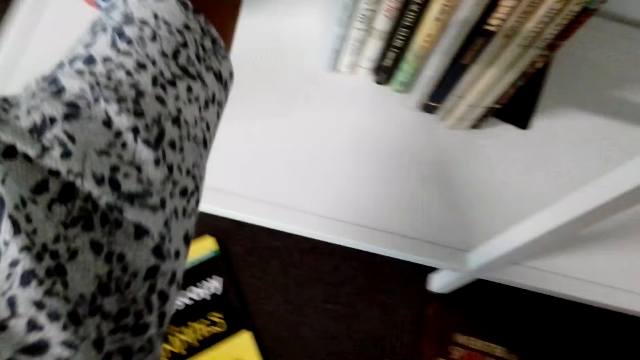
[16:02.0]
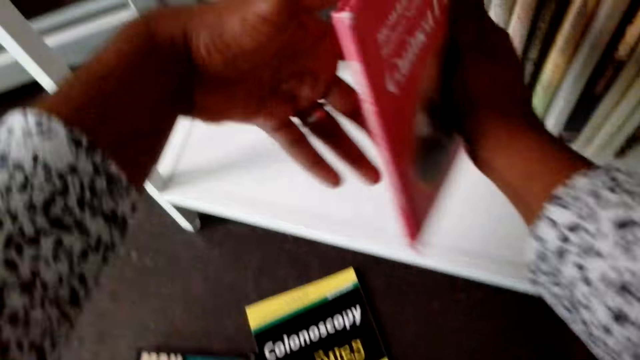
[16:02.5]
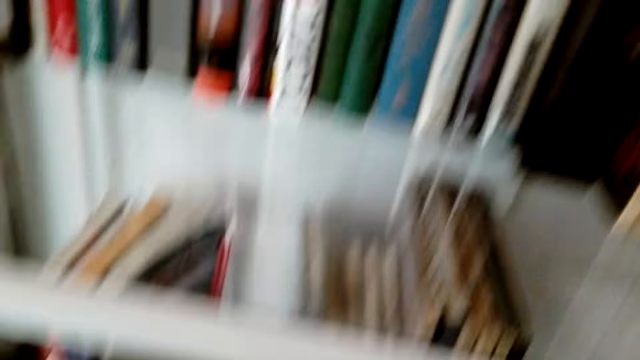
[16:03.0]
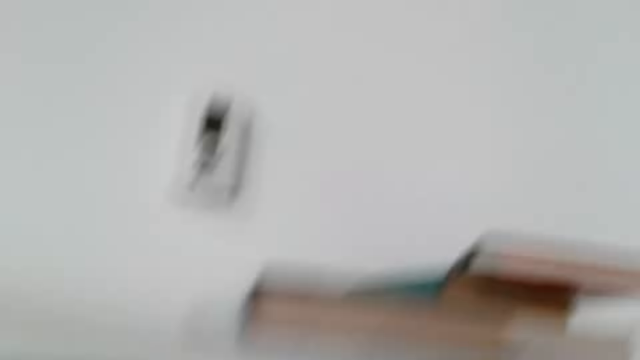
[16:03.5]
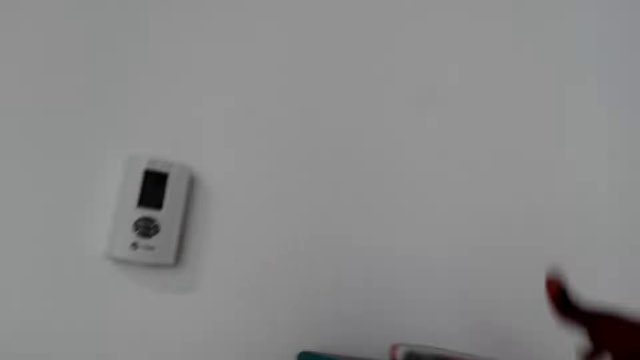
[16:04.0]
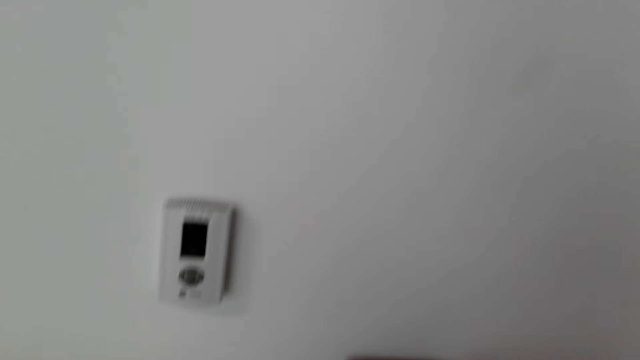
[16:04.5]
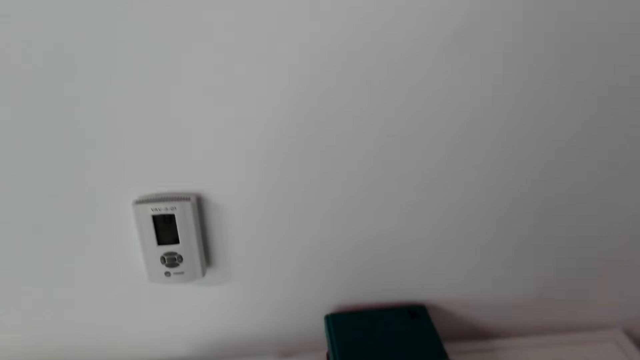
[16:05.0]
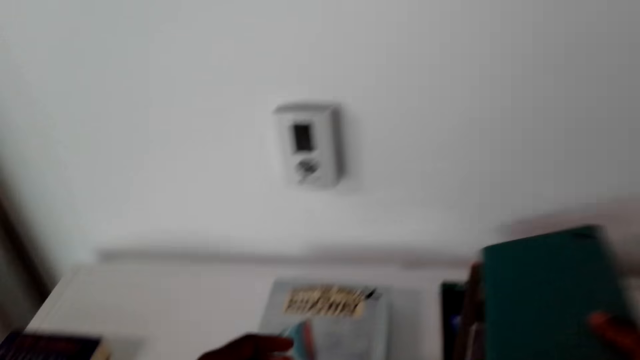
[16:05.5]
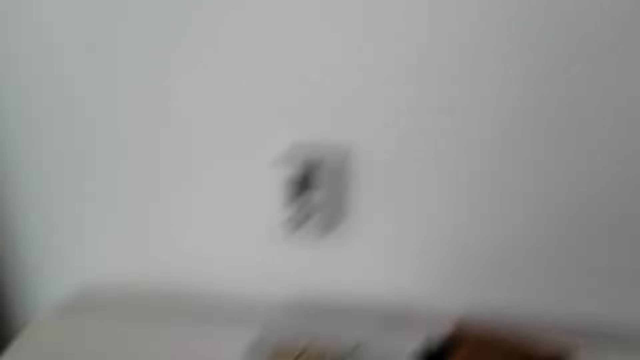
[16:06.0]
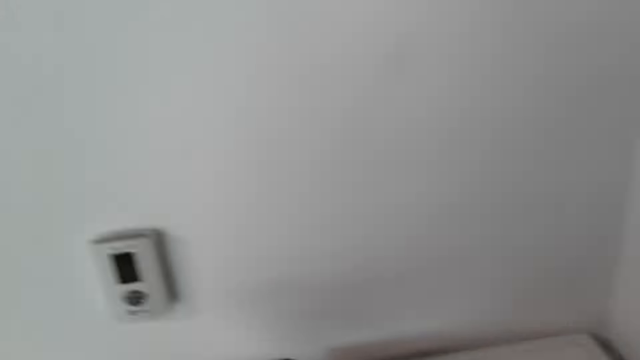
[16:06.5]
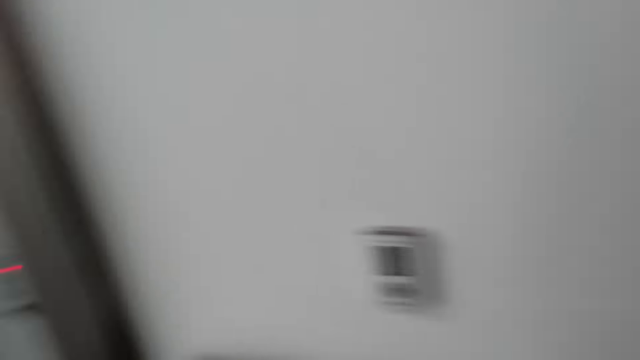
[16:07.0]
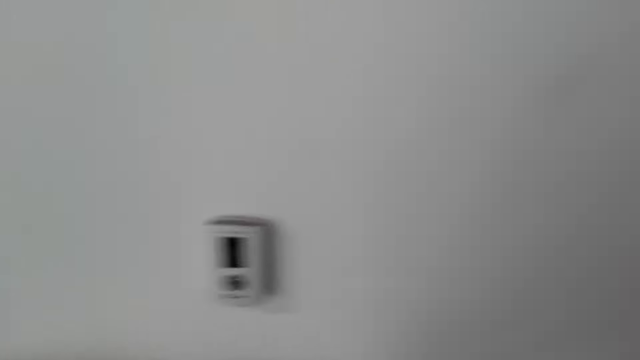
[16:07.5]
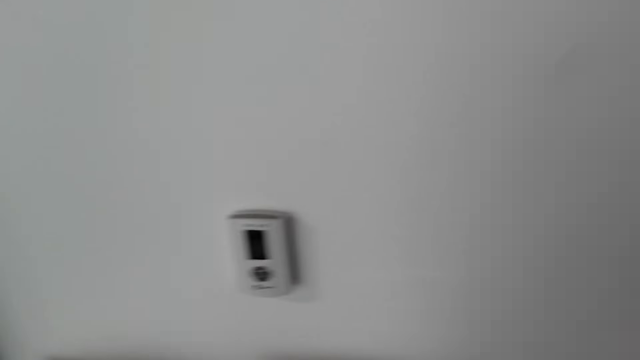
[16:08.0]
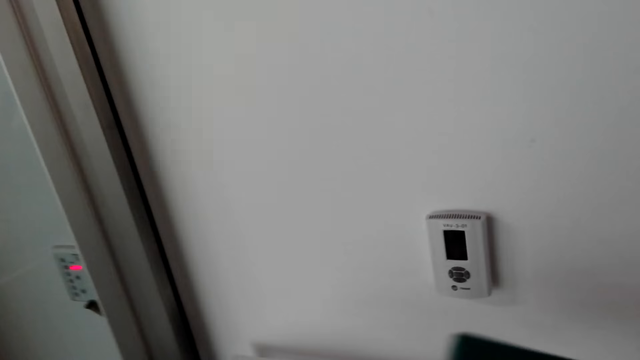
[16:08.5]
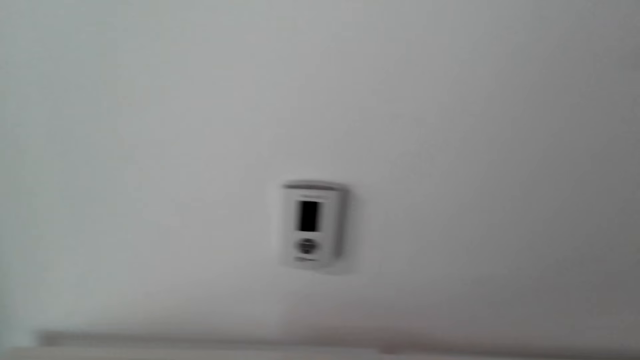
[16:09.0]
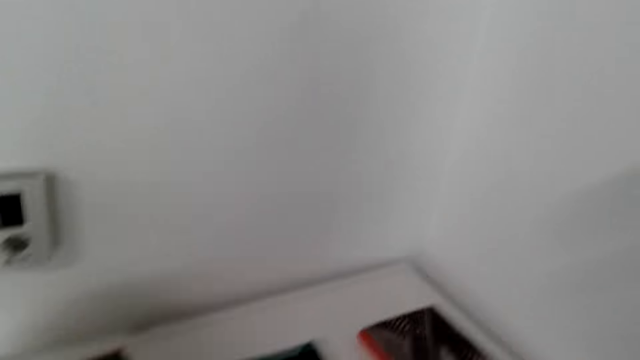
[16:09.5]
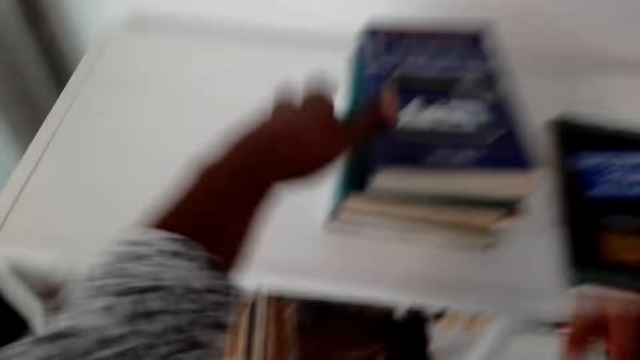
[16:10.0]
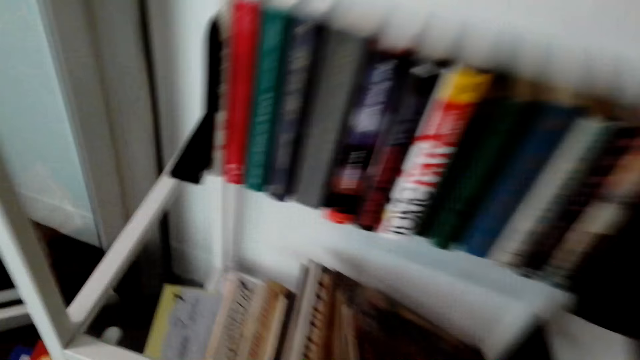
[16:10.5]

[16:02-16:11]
The camera wearer collects books. They look around. They collect the books.

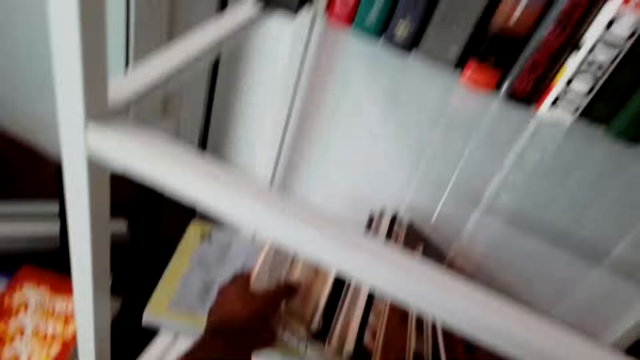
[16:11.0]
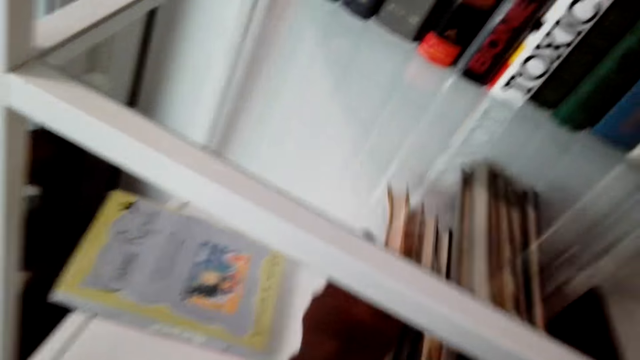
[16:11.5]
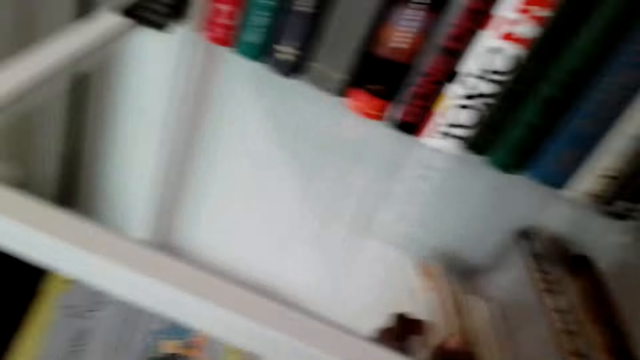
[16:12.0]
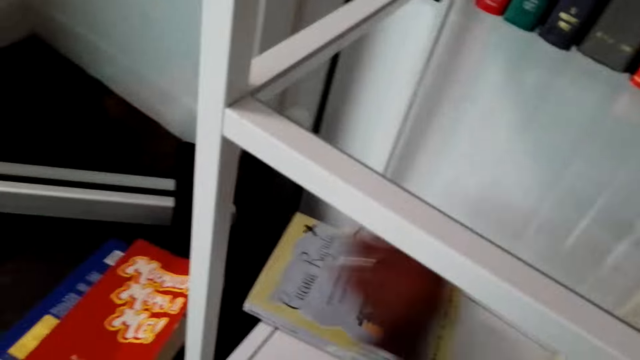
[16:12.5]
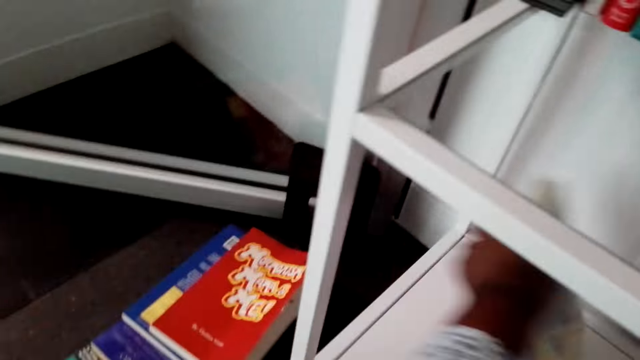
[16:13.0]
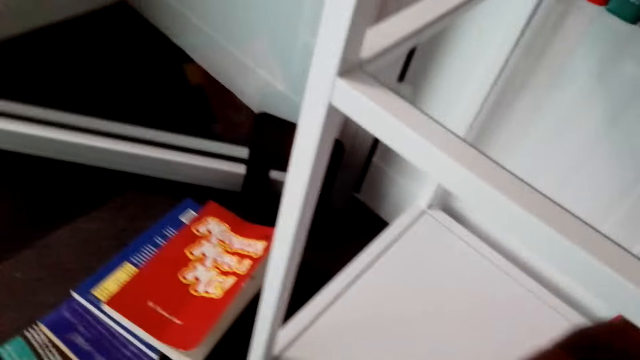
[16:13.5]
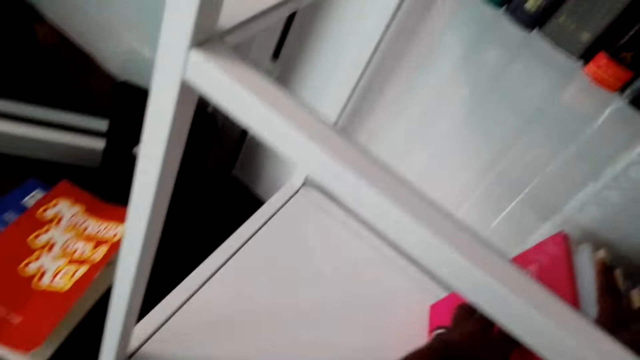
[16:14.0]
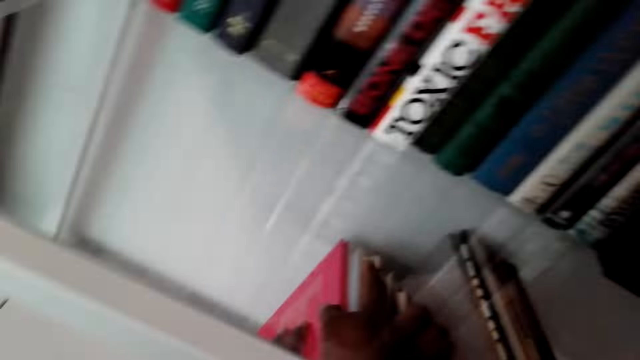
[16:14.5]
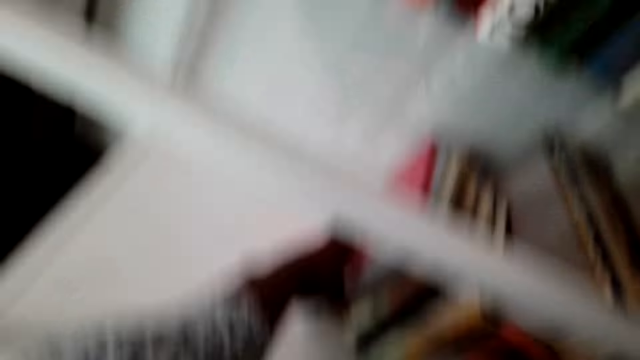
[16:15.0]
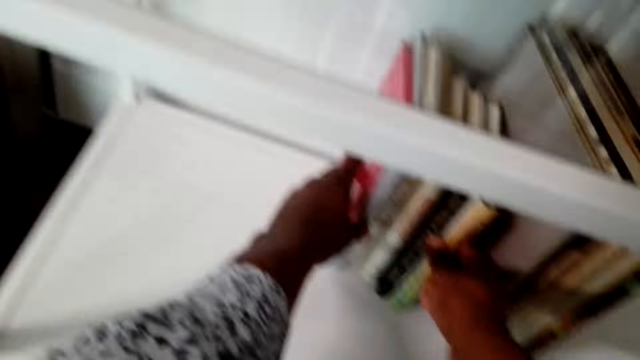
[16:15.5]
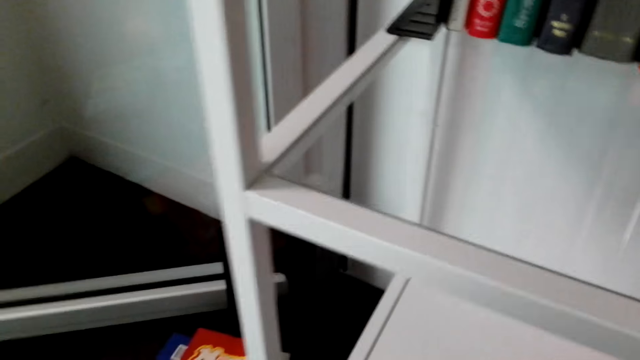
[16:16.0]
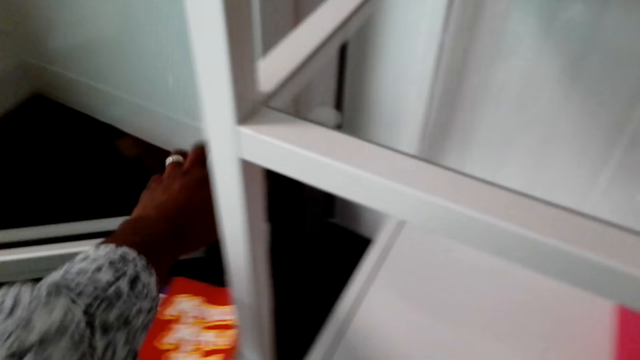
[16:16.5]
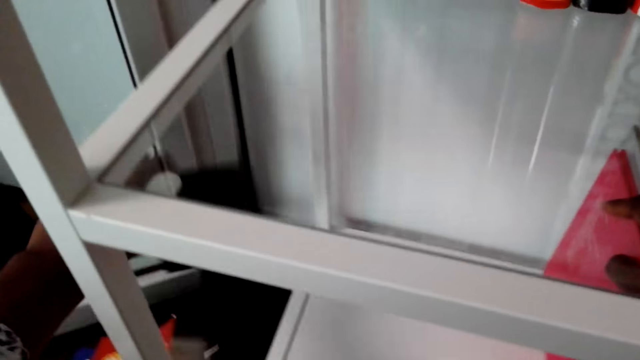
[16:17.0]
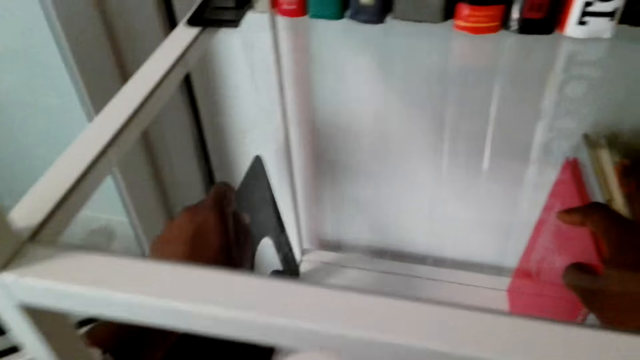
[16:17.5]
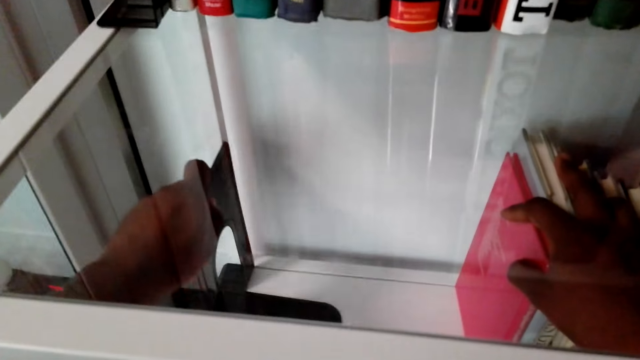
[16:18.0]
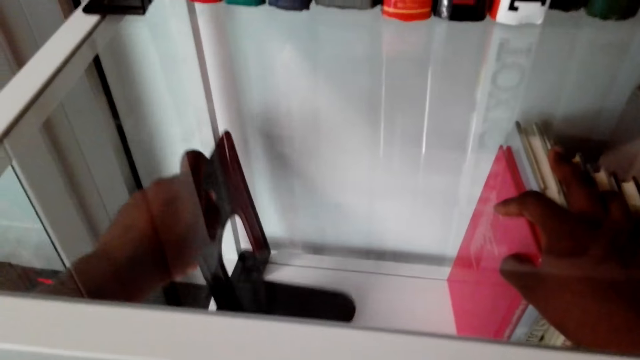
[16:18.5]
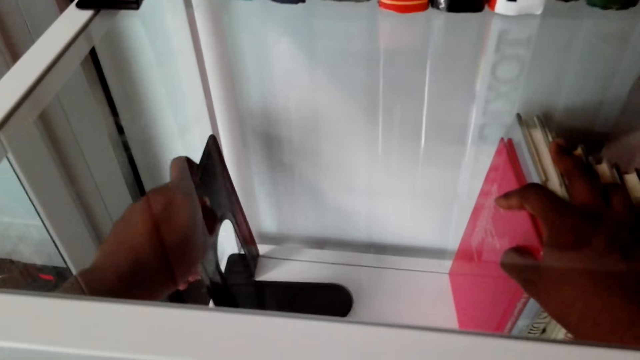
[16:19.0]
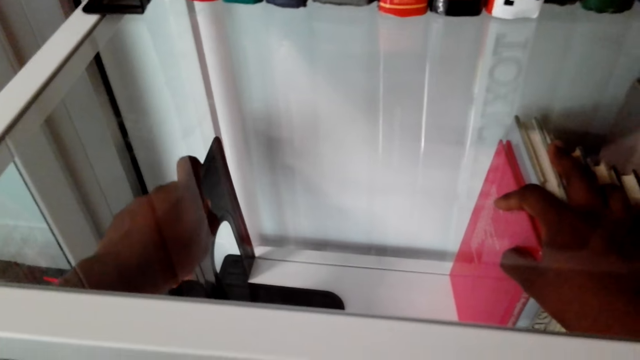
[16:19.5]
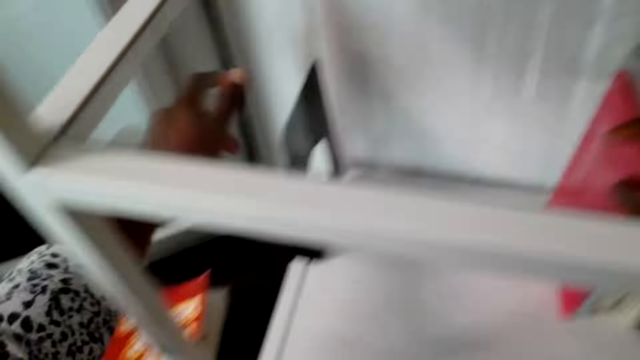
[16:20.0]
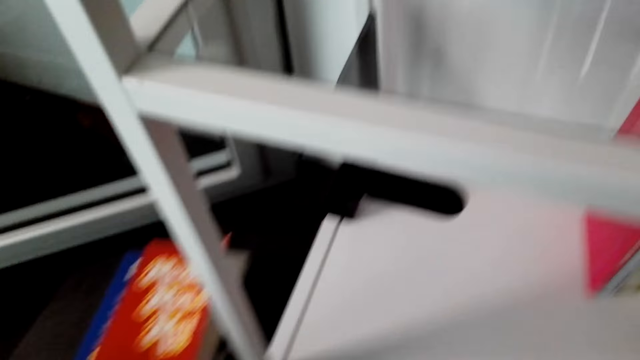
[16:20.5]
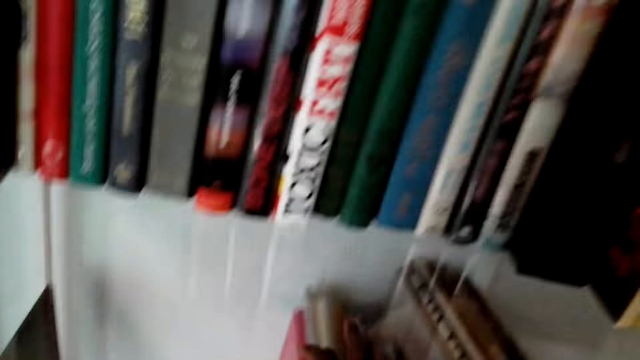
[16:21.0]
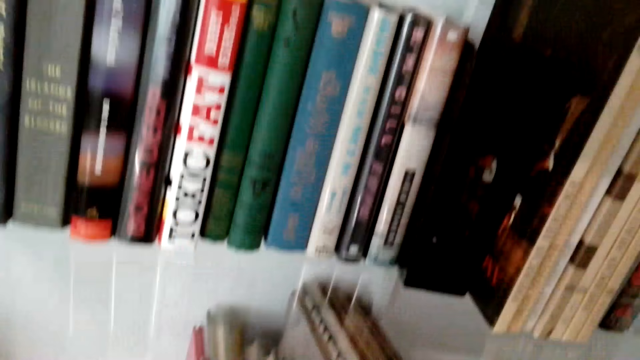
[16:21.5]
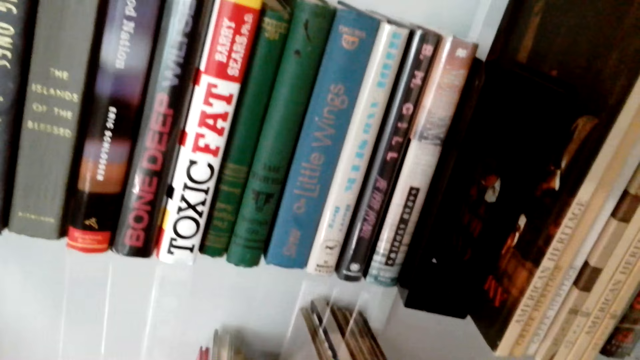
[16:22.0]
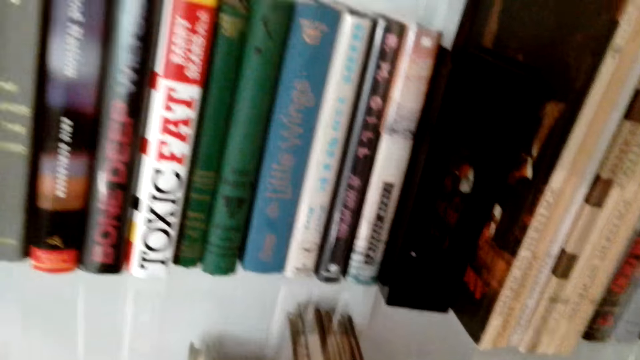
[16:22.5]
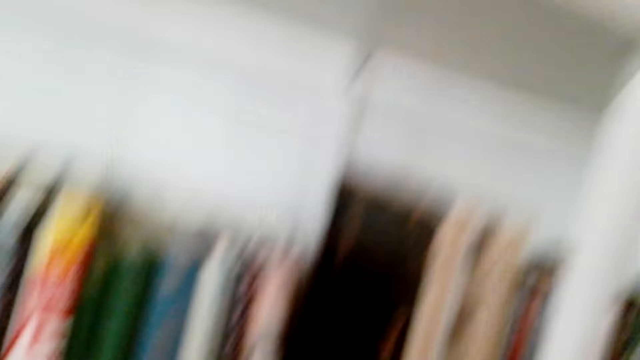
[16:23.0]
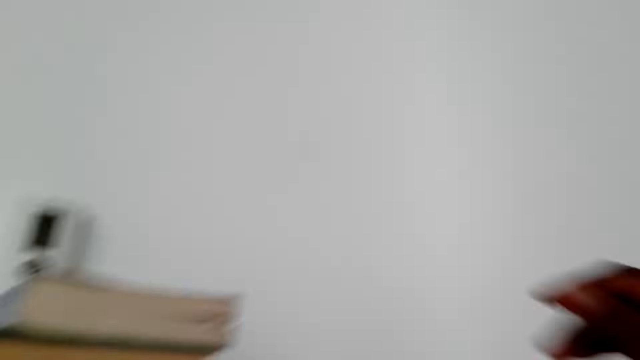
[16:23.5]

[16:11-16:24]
The camera wearer arranges books vertically on a shelf. They put a stand on the shelf. They look around.
